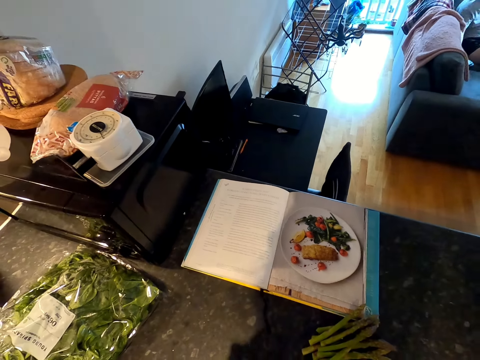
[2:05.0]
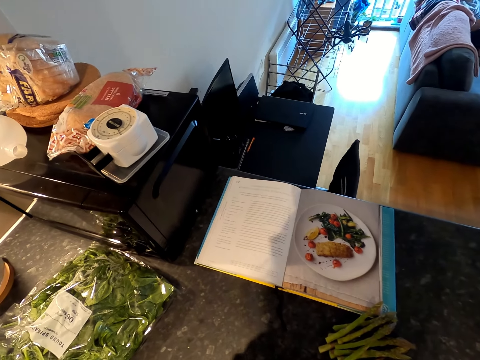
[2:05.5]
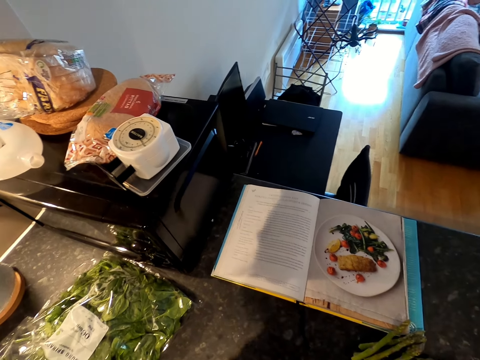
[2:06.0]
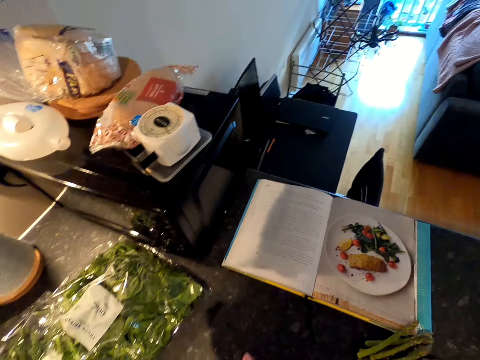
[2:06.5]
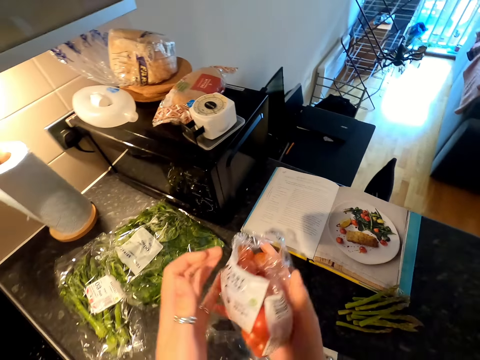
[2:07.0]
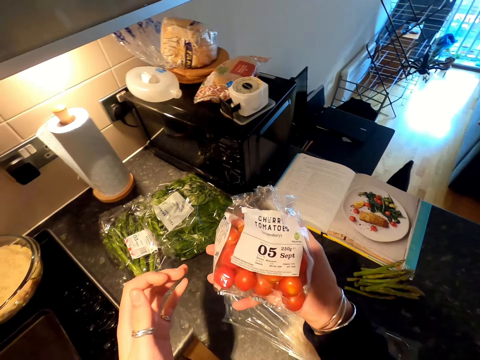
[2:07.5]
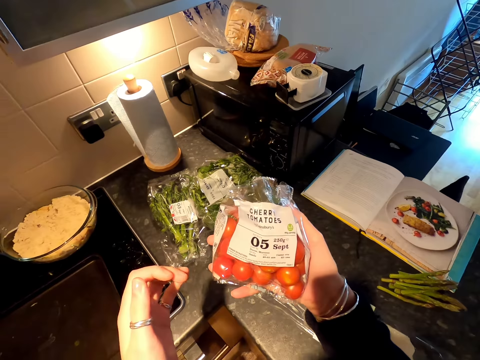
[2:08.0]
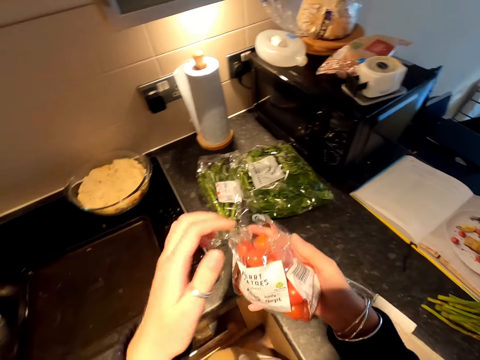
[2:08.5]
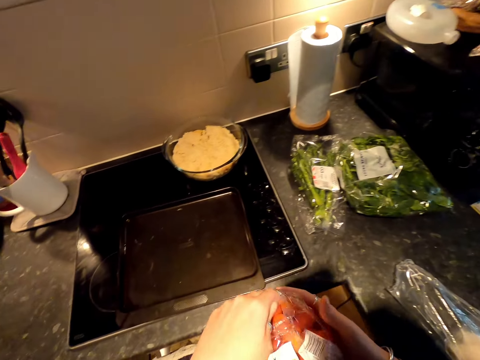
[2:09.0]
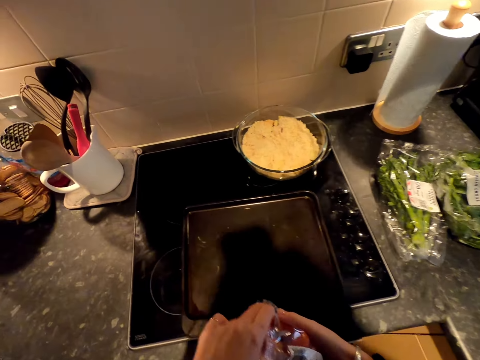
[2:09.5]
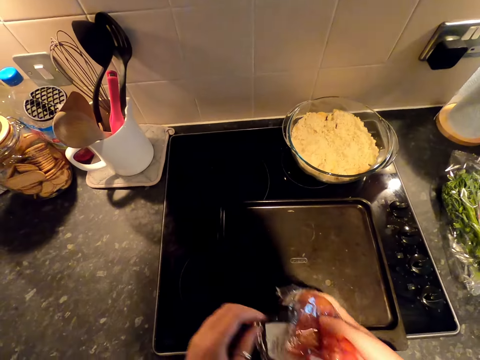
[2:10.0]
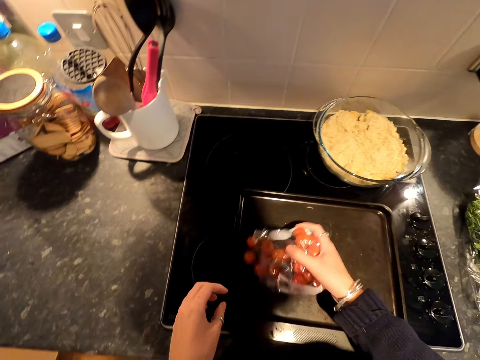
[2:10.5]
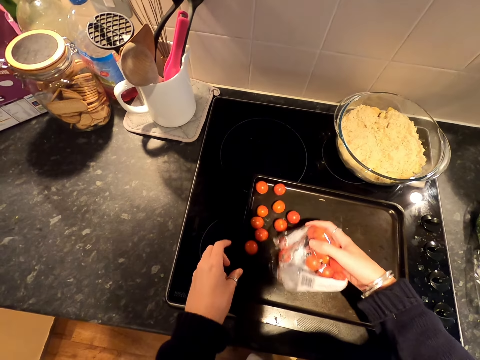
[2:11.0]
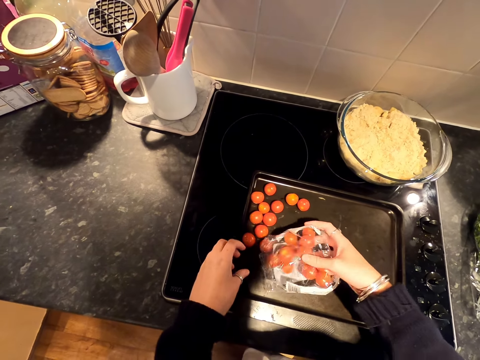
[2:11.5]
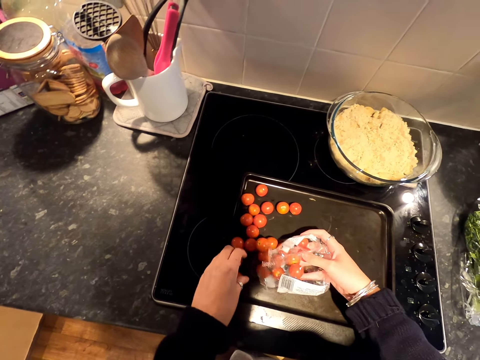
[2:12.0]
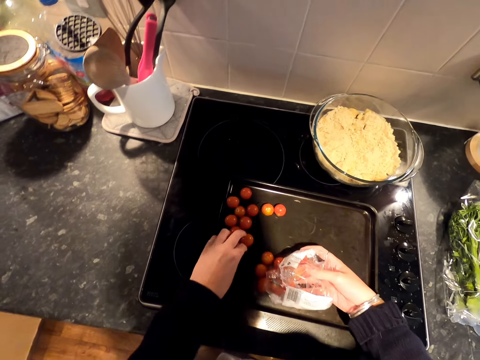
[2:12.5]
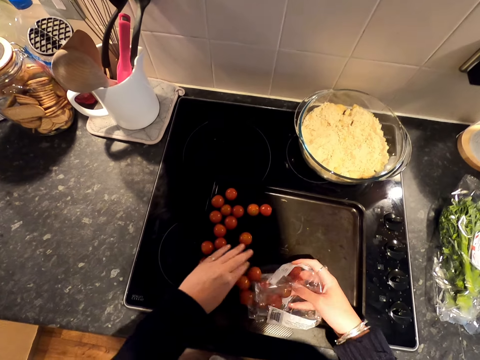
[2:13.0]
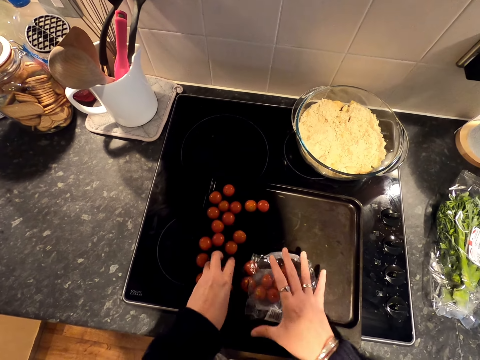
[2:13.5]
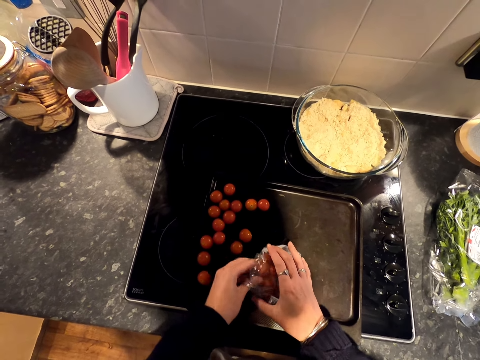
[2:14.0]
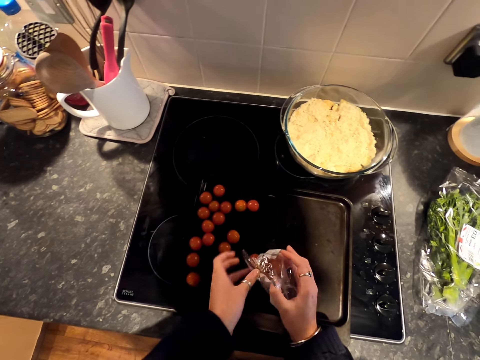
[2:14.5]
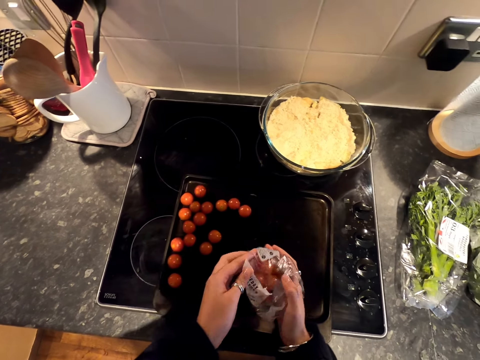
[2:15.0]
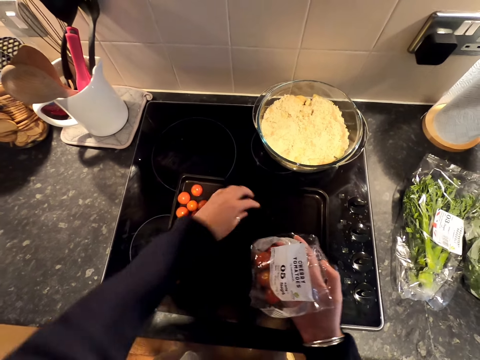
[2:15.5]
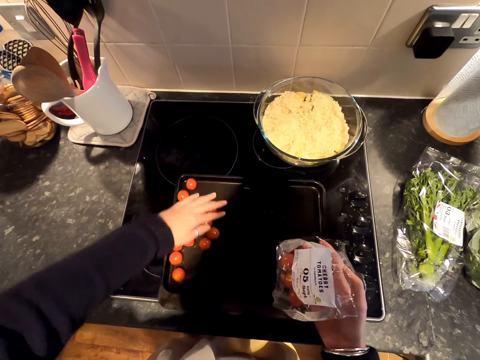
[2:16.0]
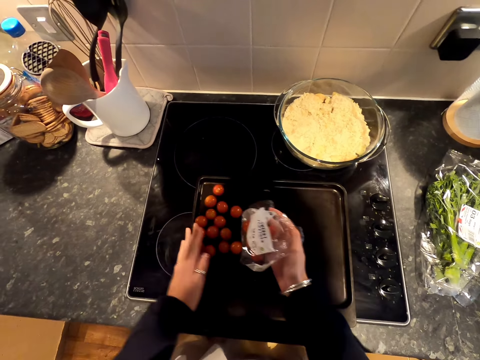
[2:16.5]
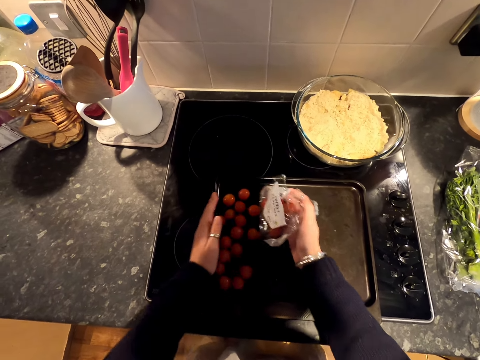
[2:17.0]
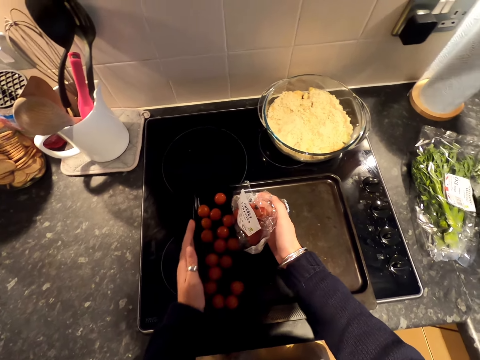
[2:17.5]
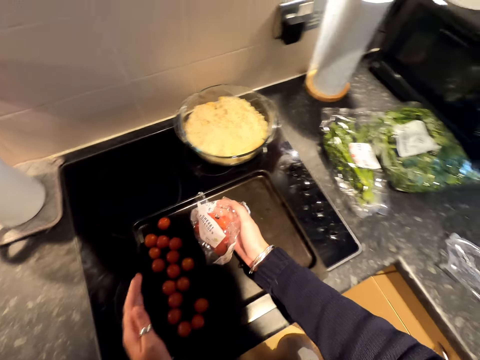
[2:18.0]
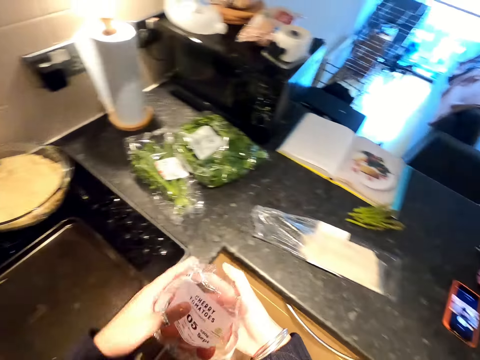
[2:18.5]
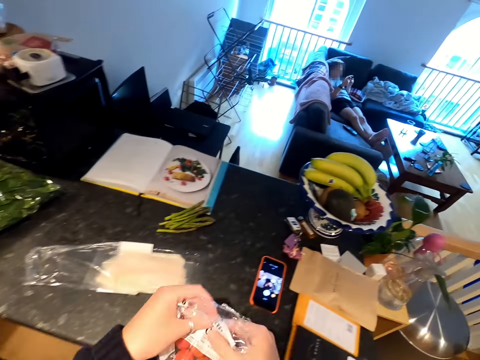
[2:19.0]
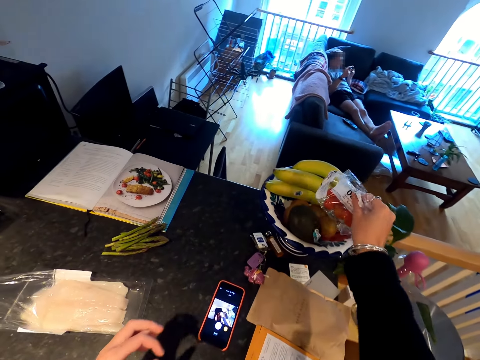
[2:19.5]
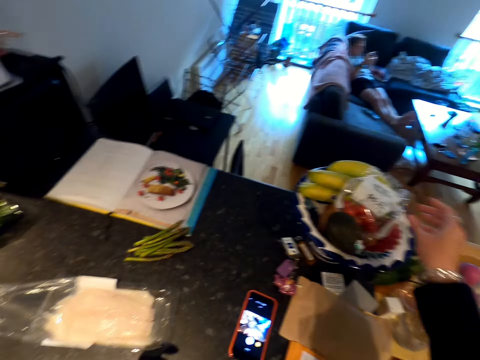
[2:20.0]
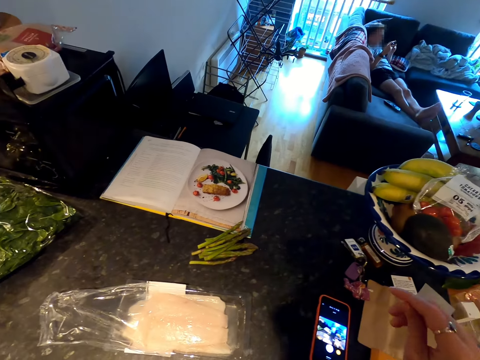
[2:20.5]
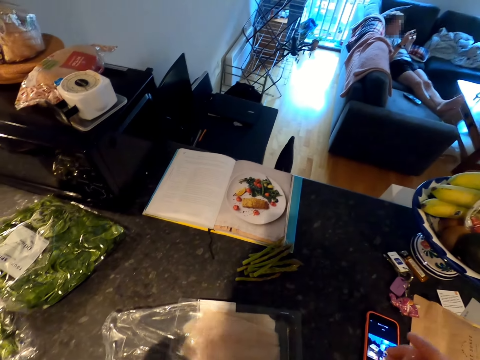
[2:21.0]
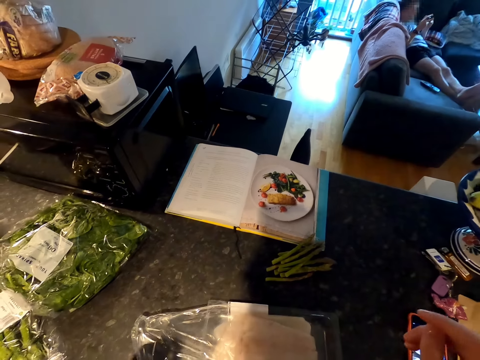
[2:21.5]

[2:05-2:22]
The camera wearer holds a packet of tomatoes. She carries the tomatoes. She unwraps the packet of tomatoes. She pours the tomatoes on the tray with her right hand. She holds some tomatoes with her left hand. She returns some tomatoes inside the packet. She holds the tomato pack with both her hands. She puts the tomatoes on the tray together. She holds the tomatoes. A man stretches his legs on the couch. The camera wearer puts the tomato pack on the vase.

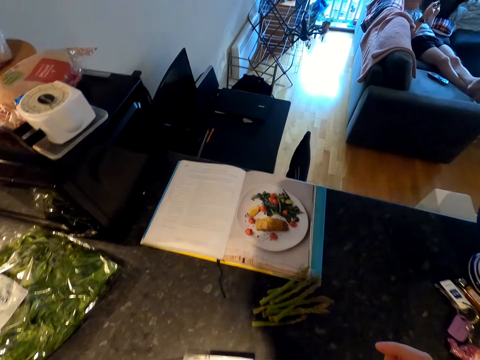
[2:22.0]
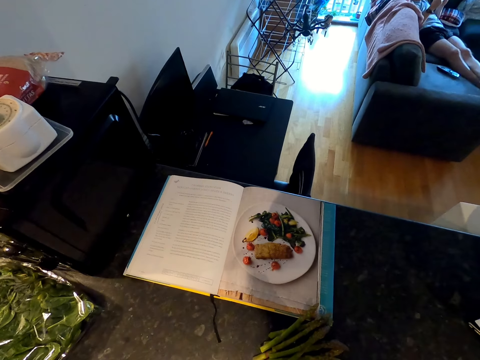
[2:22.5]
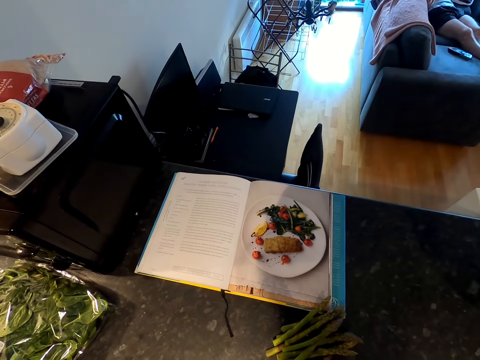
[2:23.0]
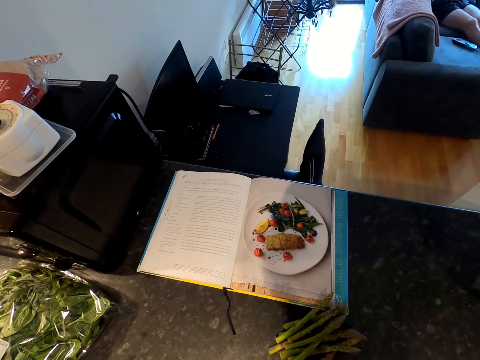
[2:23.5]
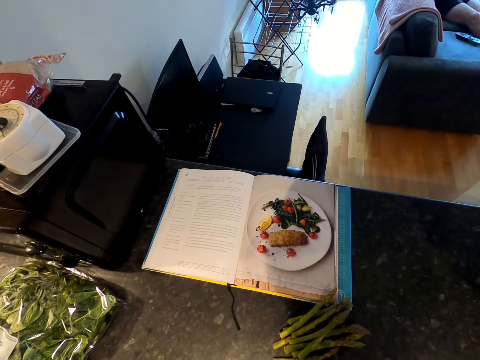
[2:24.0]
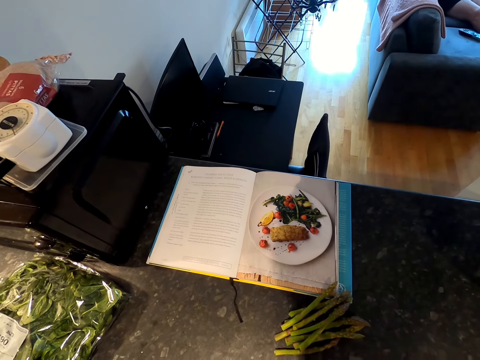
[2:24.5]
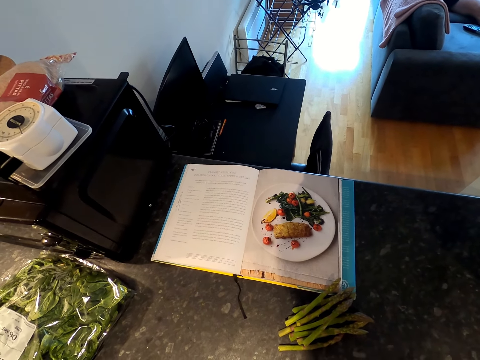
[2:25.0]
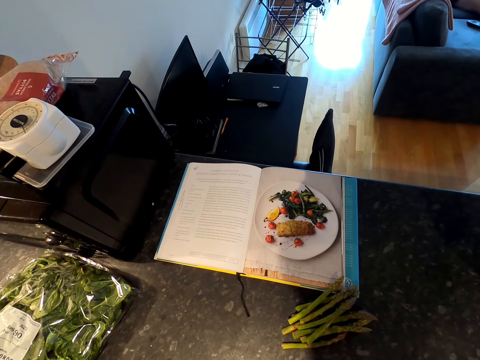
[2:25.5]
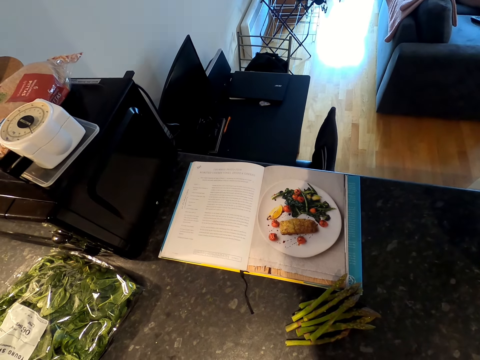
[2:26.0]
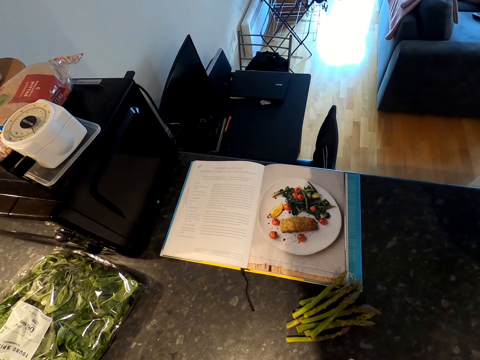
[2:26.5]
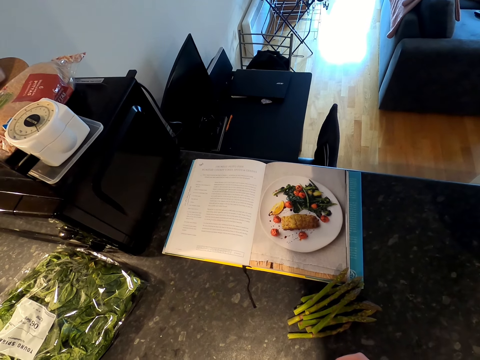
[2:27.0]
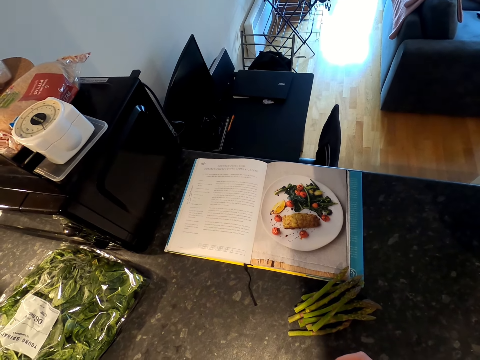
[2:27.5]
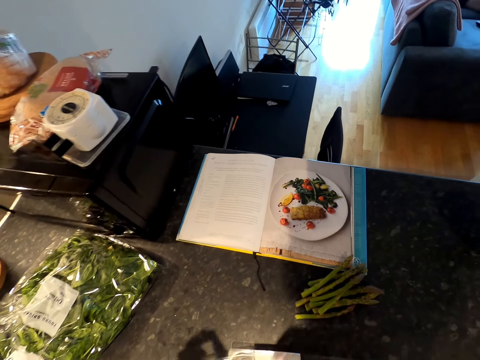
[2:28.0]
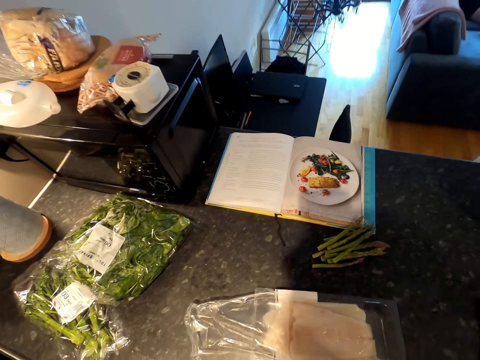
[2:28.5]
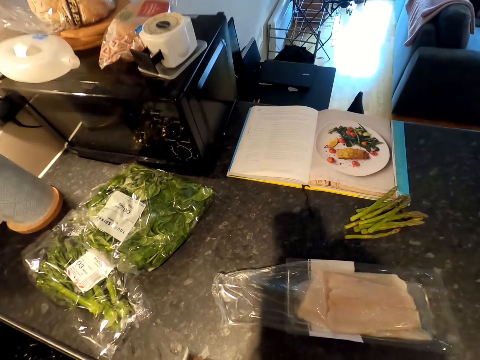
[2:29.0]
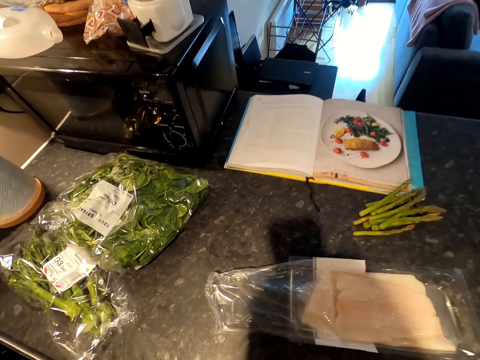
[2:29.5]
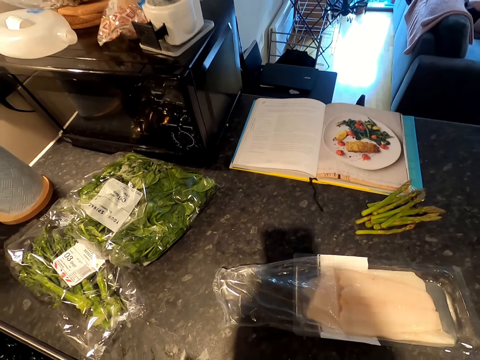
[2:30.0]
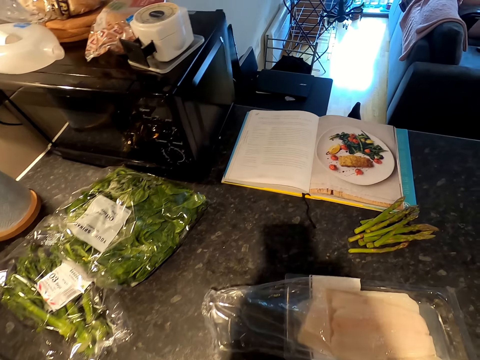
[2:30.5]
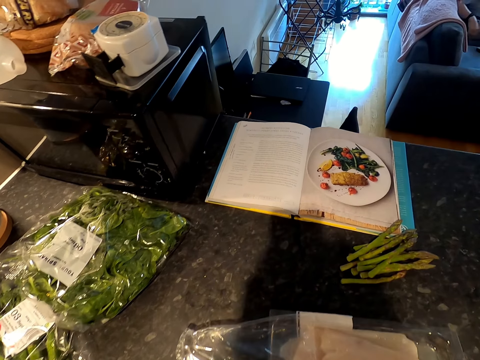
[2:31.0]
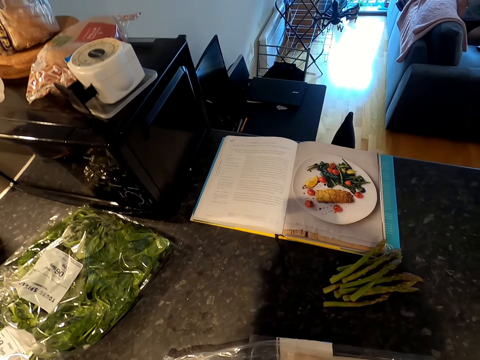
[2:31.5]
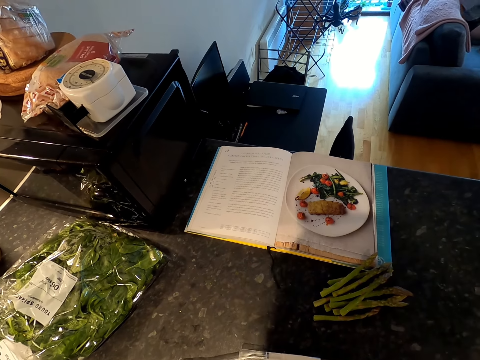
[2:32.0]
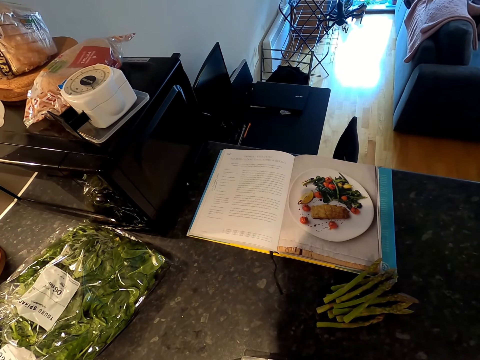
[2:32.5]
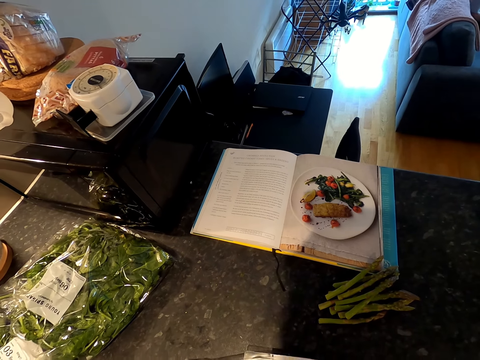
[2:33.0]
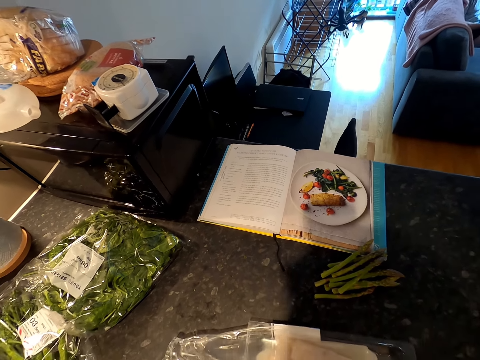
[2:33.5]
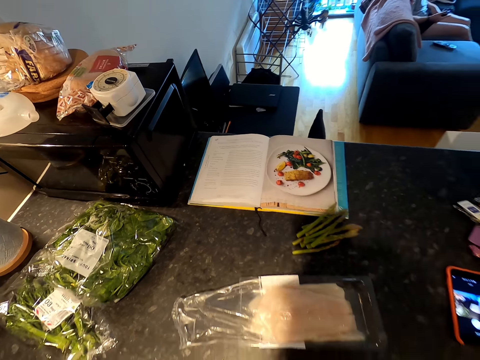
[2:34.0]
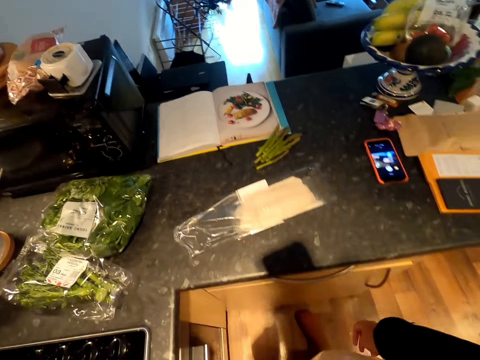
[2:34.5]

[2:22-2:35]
The camera wearer looks around. A man sits upright on the couch.
